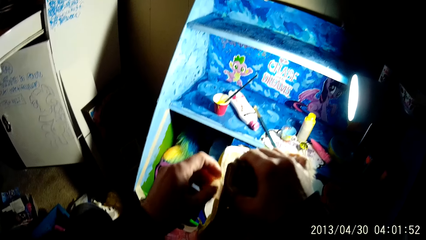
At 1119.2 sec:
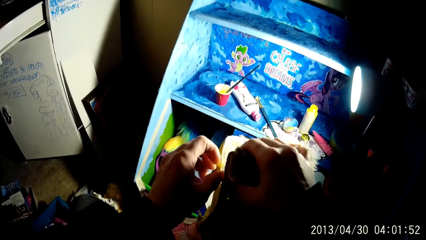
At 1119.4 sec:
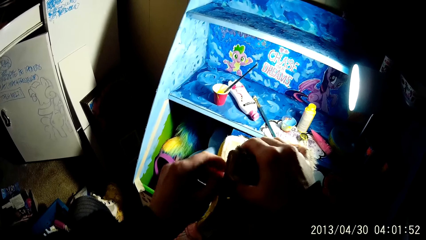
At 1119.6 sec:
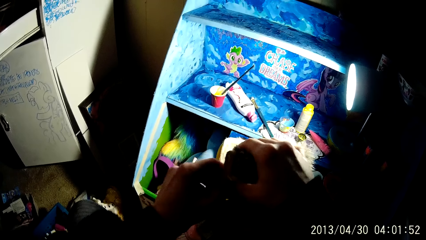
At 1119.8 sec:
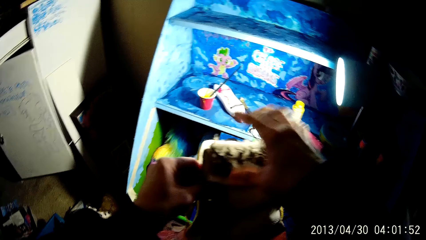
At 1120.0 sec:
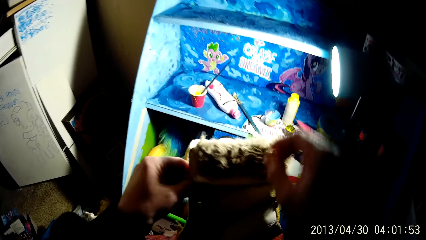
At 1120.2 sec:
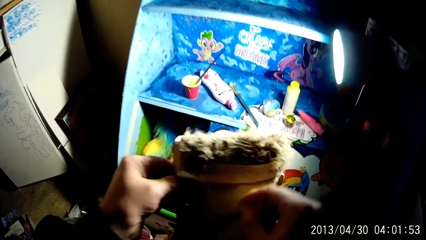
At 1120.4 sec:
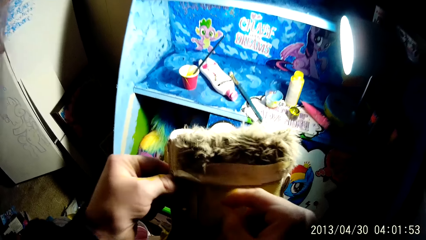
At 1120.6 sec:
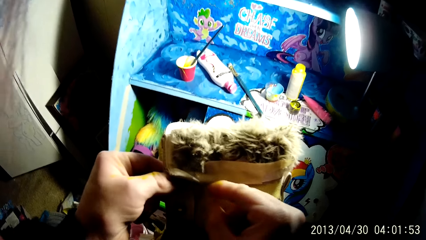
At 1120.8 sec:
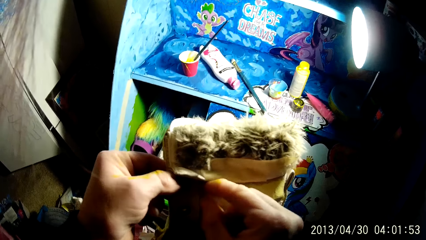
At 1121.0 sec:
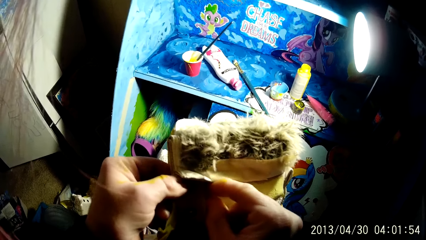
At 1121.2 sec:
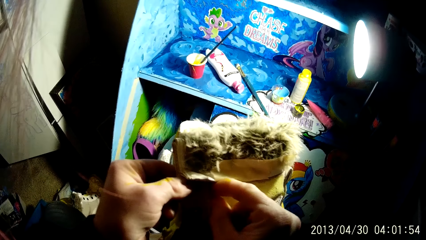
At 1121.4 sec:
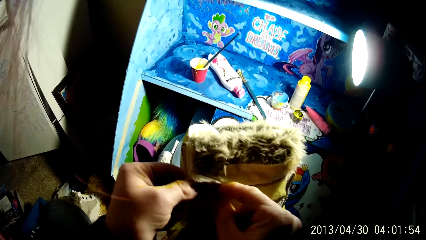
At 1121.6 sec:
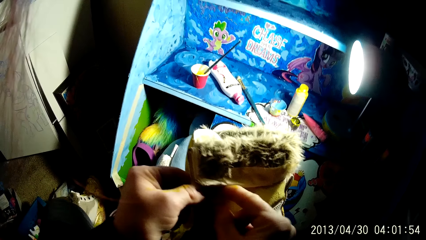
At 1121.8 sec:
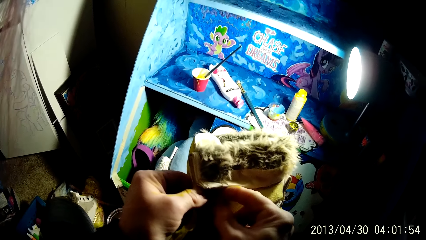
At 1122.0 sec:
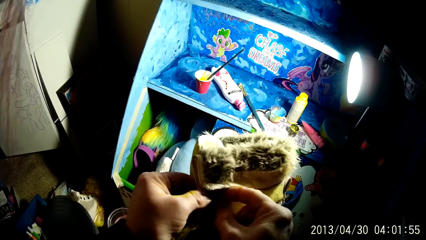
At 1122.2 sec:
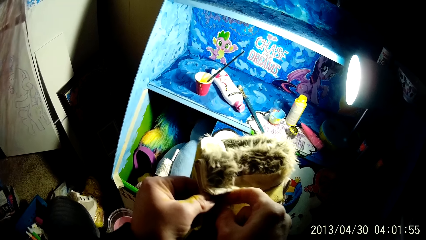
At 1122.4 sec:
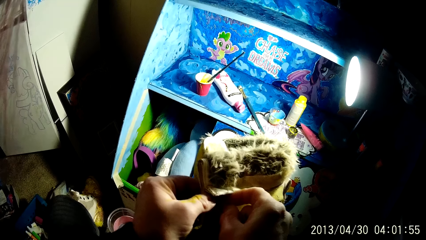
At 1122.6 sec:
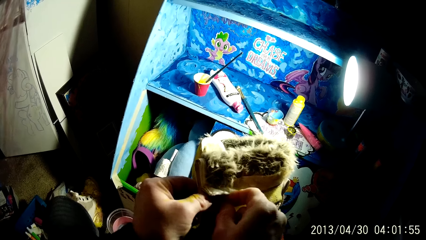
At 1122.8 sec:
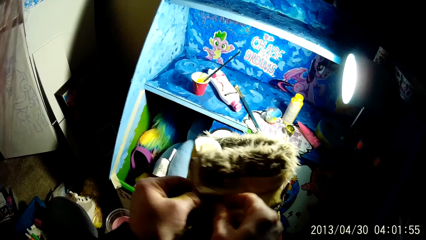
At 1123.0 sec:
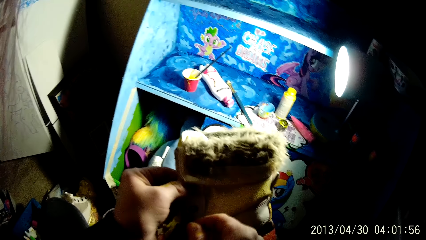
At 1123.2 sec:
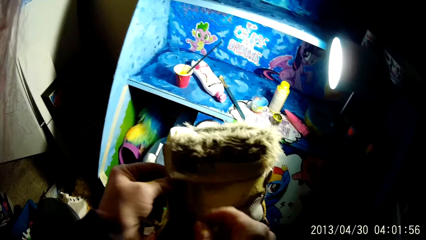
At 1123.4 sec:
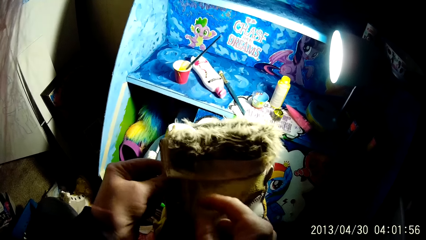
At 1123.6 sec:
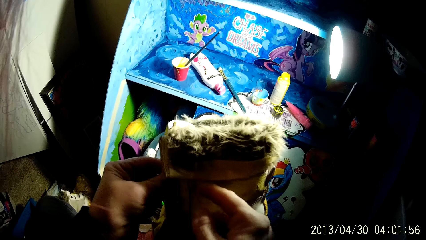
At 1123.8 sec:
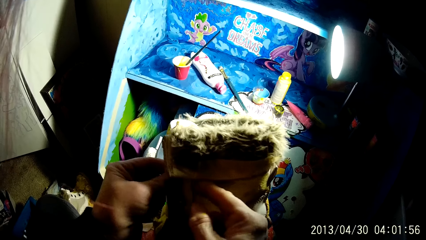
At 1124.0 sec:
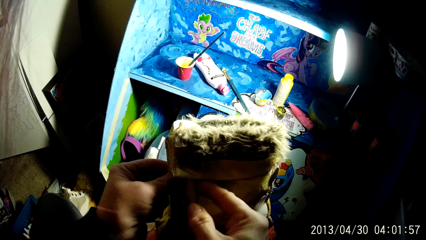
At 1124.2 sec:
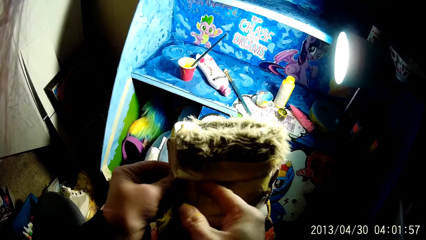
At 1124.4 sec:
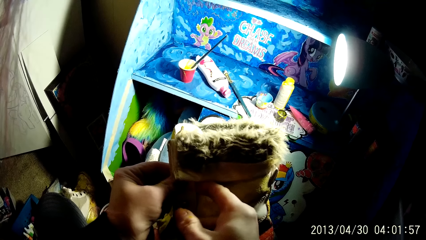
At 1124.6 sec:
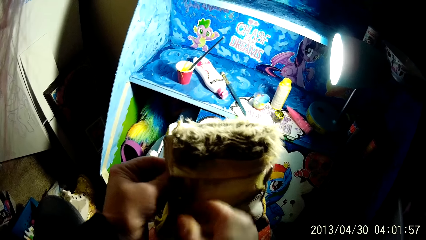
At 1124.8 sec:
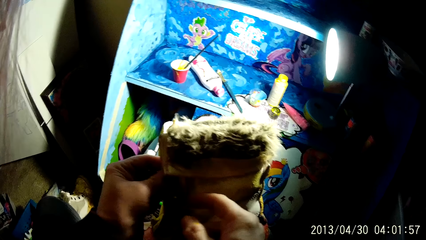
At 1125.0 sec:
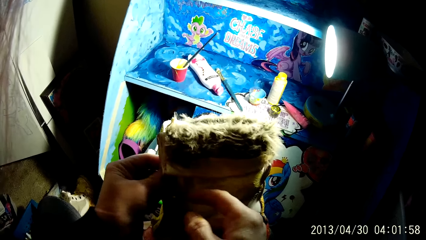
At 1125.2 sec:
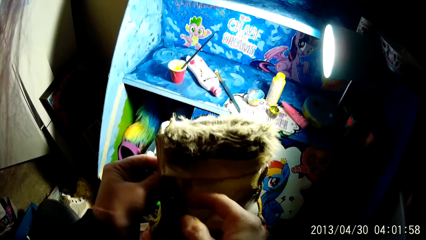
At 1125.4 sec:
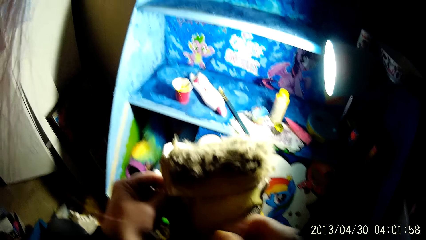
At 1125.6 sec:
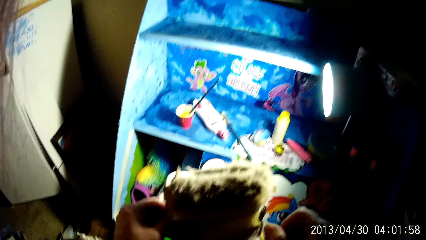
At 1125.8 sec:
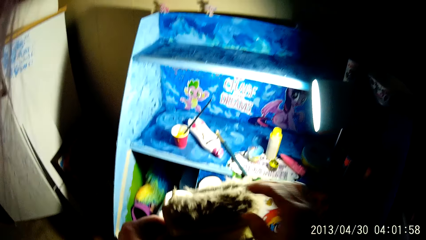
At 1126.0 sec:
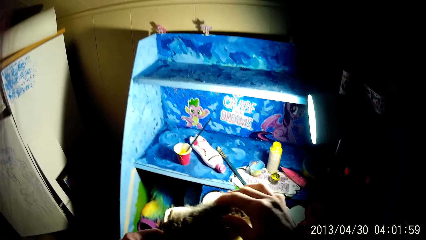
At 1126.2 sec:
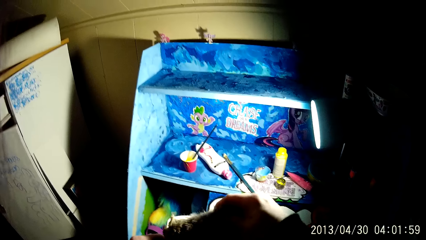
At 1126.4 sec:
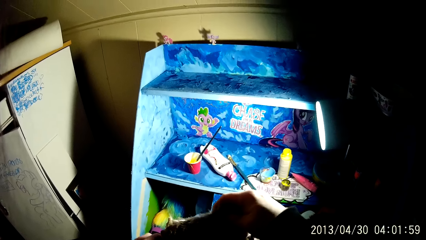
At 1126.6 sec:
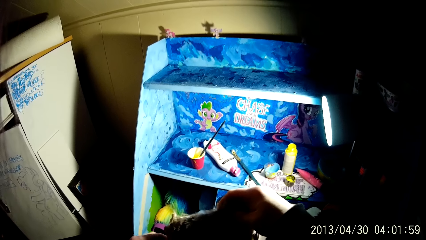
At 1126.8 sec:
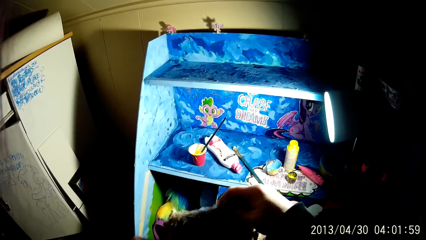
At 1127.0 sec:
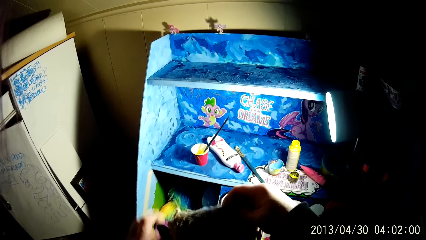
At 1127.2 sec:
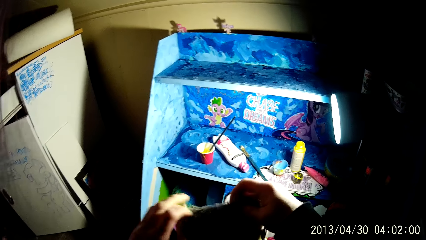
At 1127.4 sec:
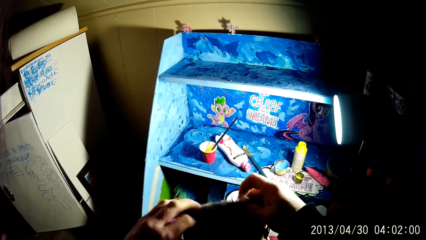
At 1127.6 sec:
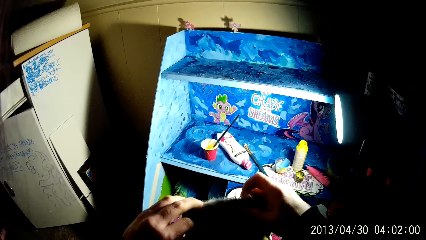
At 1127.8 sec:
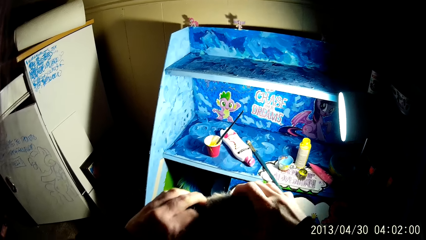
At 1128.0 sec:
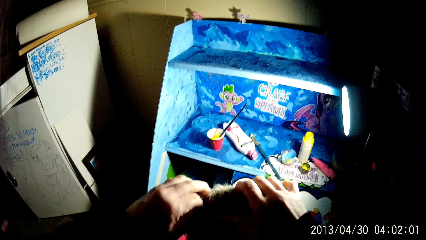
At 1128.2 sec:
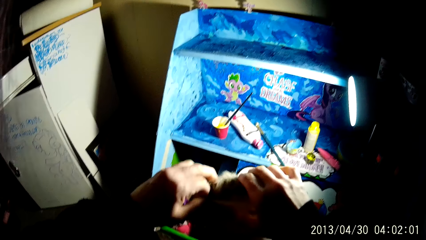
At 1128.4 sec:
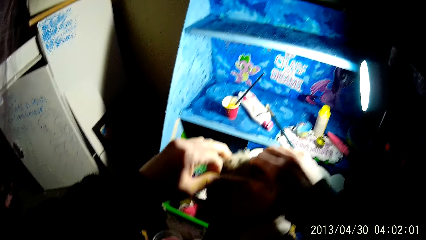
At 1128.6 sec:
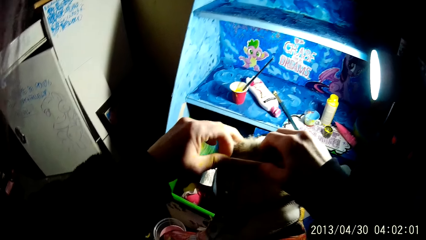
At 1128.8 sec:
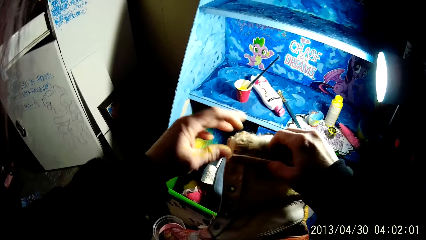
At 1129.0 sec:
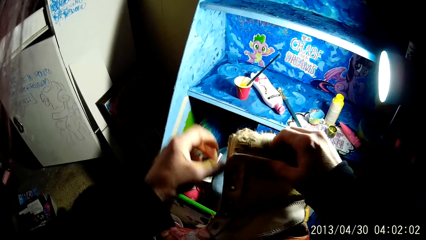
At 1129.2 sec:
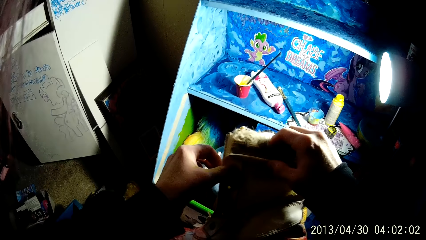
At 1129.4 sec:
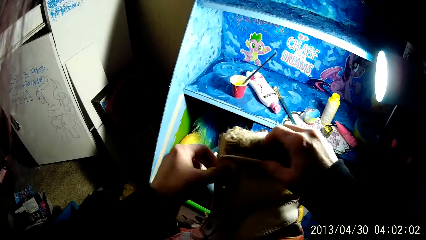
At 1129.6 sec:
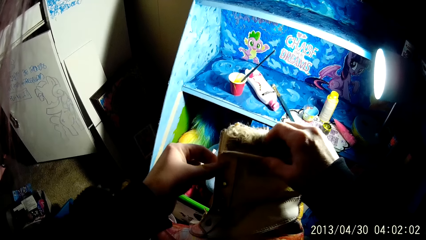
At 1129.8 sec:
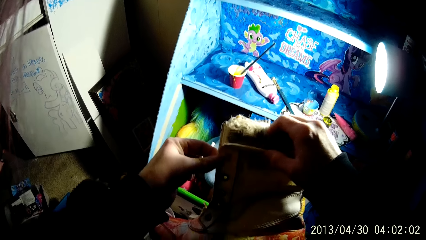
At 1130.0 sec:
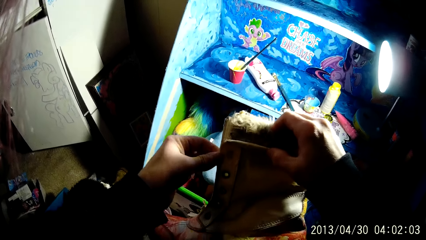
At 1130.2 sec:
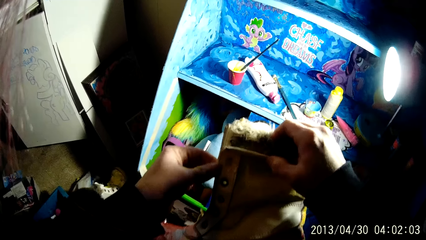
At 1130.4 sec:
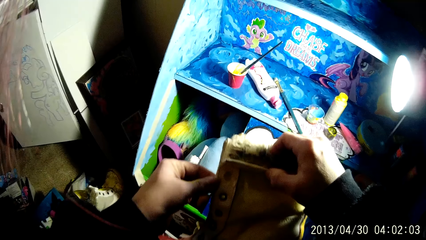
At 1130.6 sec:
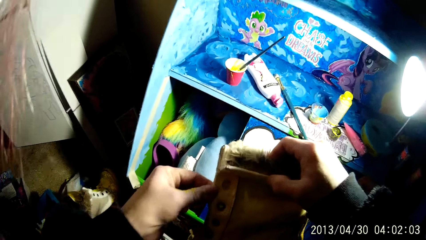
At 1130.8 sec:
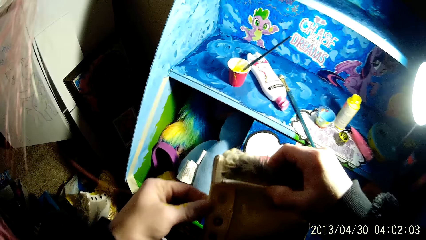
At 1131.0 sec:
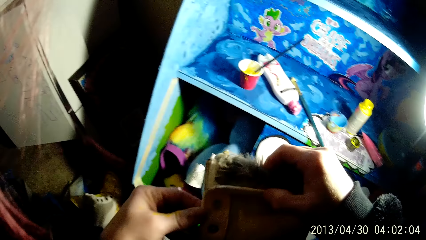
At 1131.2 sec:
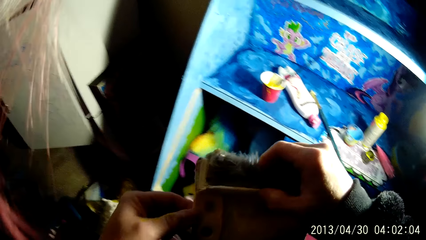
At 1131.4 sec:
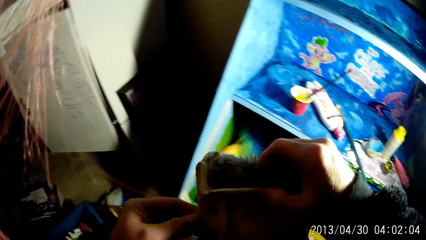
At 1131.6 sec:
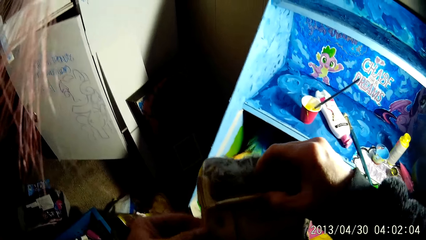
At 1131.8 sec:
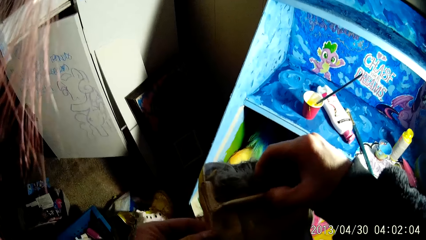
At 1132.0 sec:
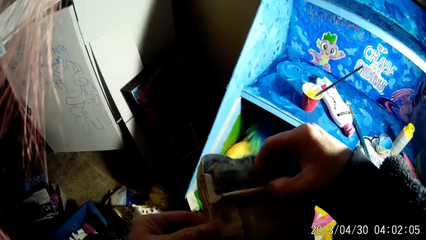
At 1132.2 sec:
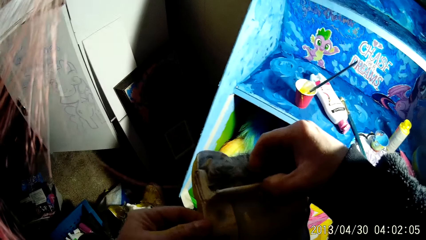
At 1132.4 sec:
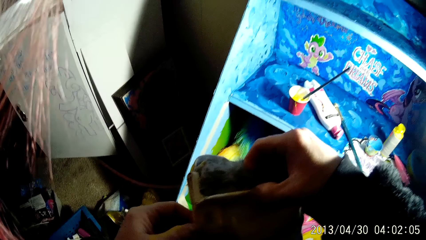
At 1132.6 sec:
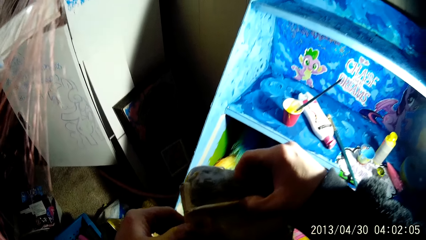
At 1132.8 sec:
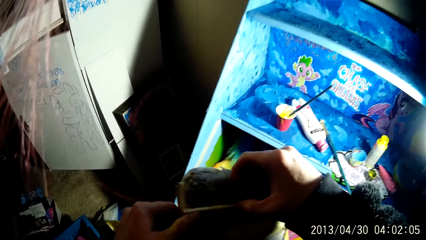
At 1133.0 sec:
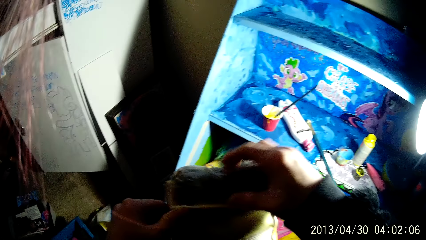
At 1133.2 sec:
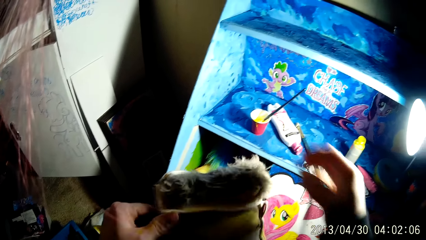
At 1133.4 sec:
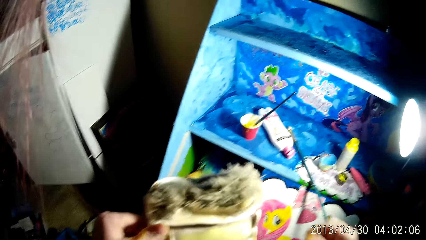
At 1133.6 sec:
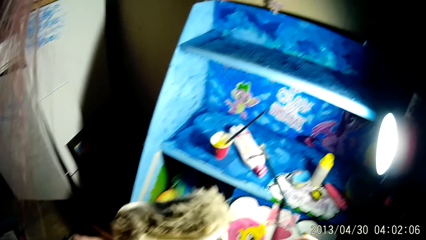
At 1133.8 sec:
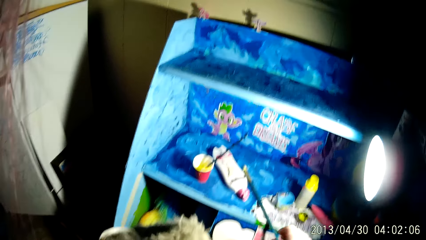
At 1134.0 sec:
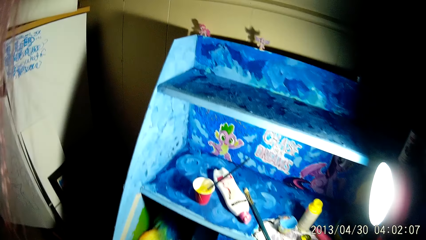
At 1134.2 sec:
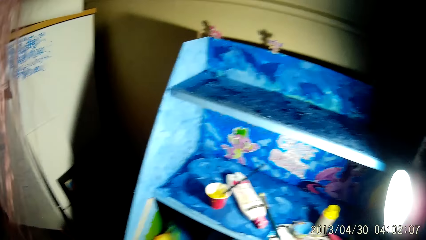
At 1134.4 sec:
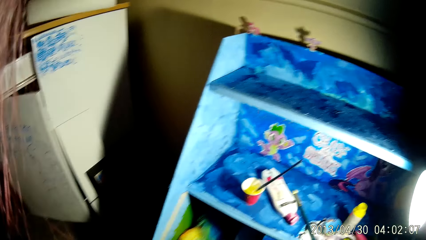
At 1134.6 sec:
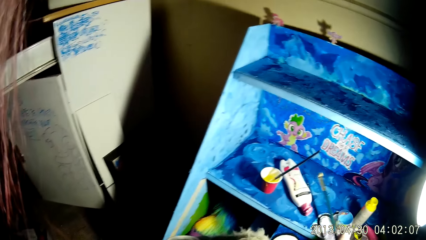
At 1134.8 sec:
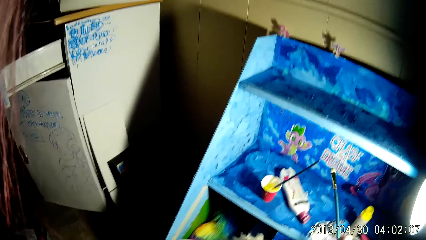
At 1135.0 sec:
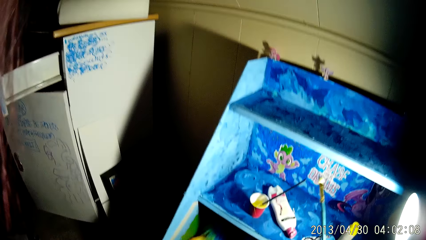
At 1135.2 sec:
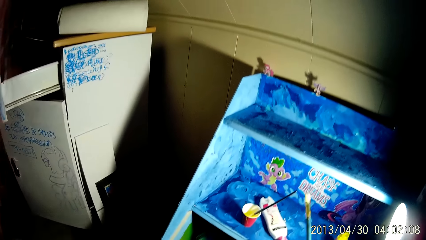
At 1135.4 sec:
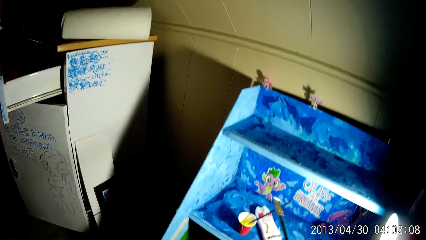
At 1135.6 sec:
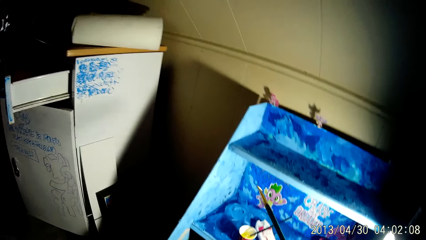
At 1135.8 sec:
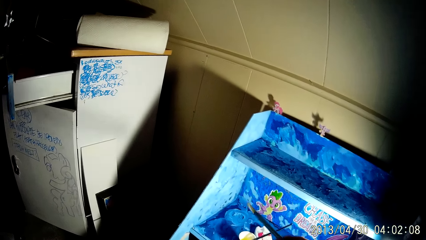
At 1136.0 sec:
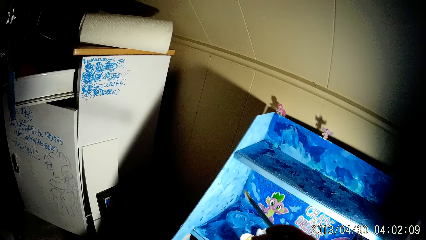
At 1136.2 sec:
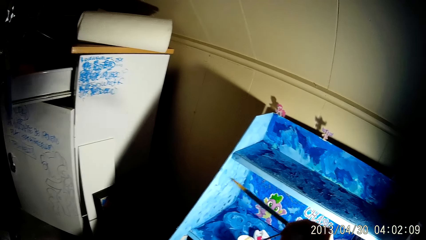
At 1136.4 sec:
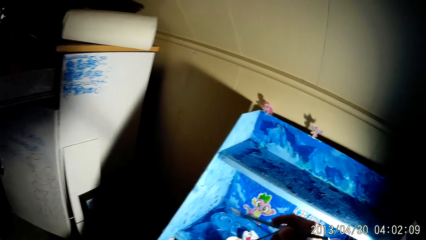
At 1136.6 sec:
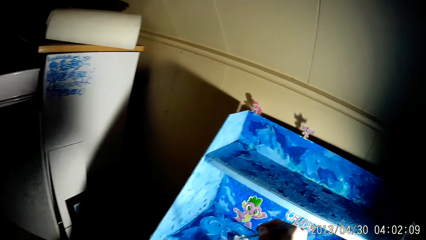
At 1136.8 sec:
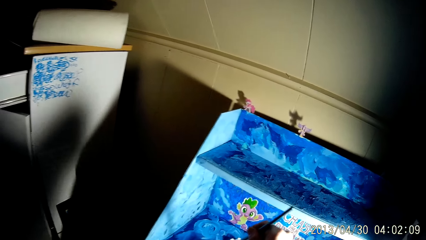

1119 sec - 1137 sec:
The camera wearer holds the boot with both hands. He removes his right hand from the boot. He picks up a brush from a shelf with his right hand.
